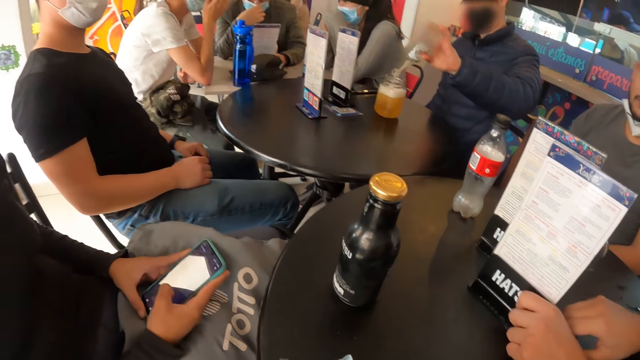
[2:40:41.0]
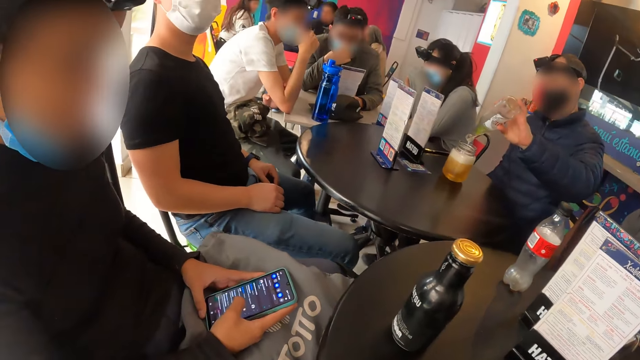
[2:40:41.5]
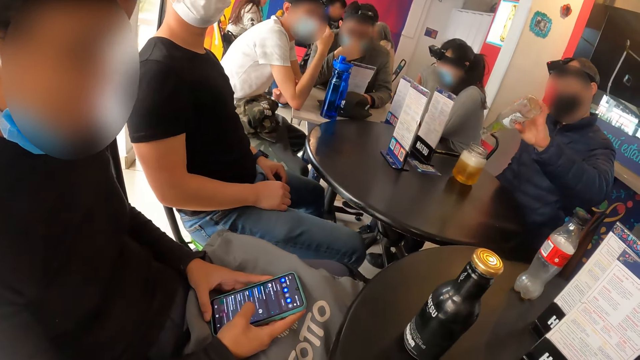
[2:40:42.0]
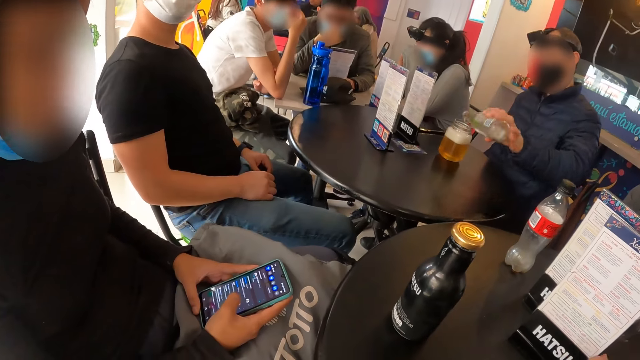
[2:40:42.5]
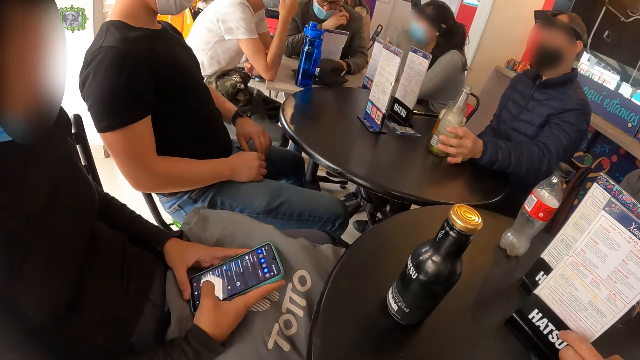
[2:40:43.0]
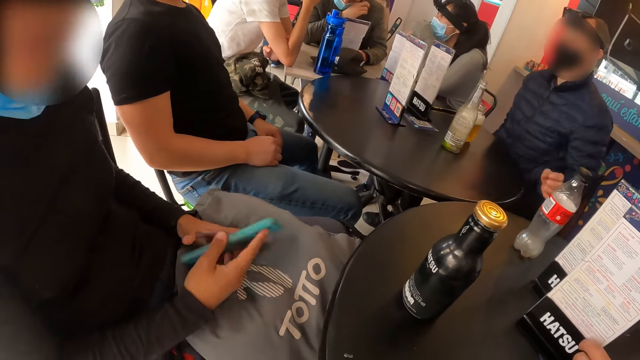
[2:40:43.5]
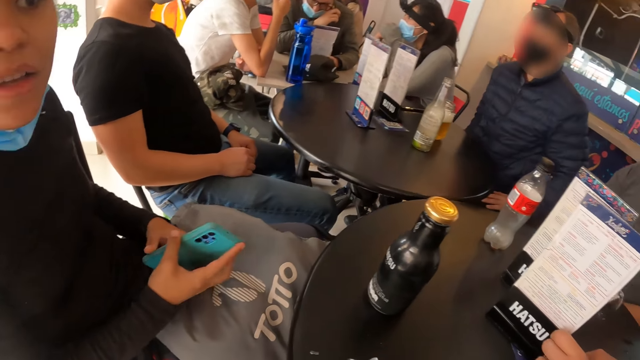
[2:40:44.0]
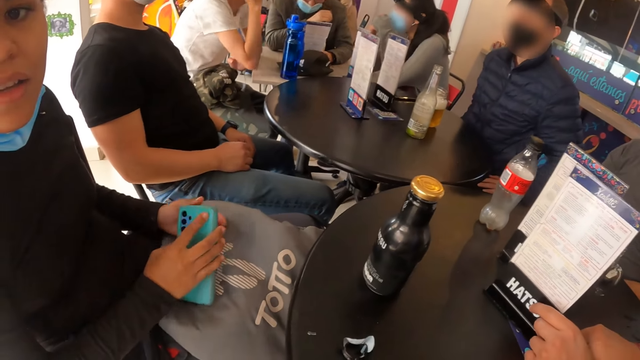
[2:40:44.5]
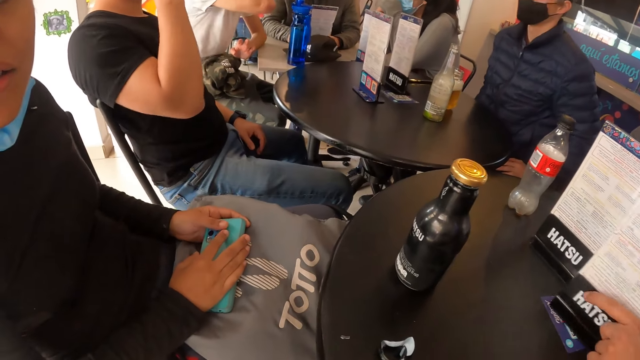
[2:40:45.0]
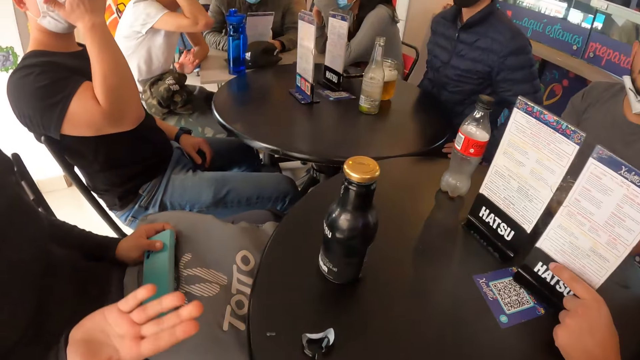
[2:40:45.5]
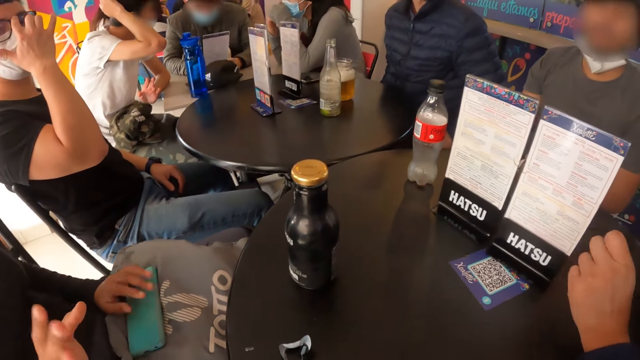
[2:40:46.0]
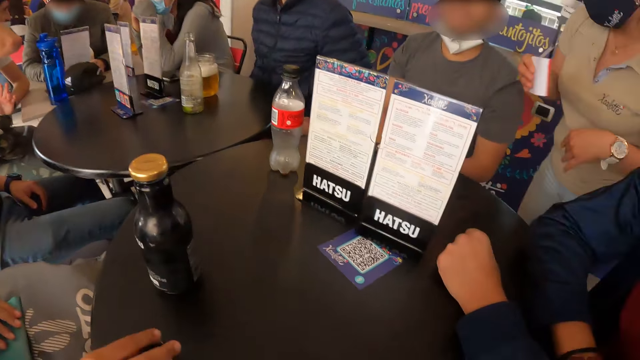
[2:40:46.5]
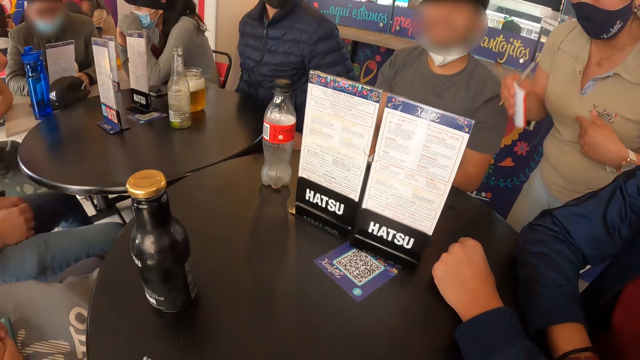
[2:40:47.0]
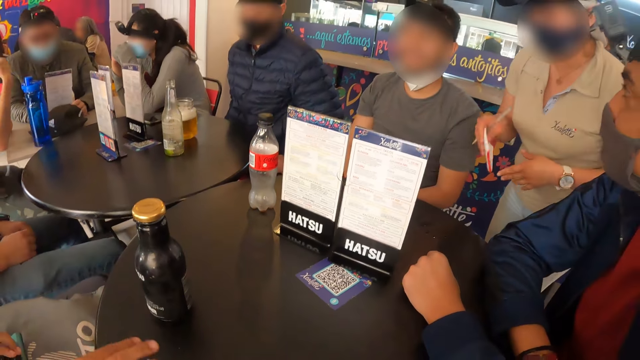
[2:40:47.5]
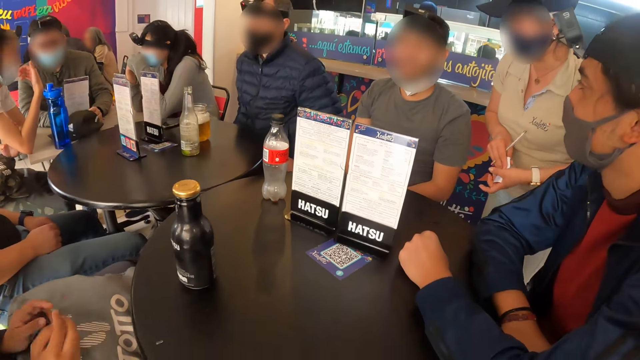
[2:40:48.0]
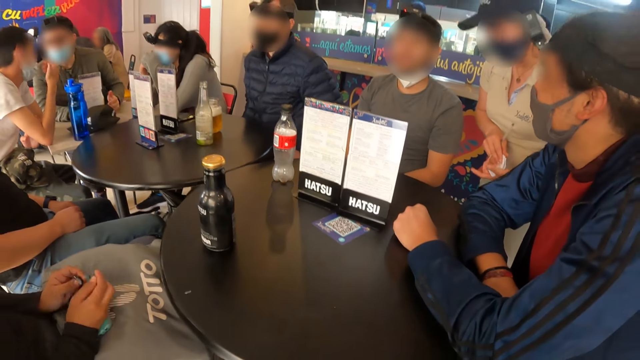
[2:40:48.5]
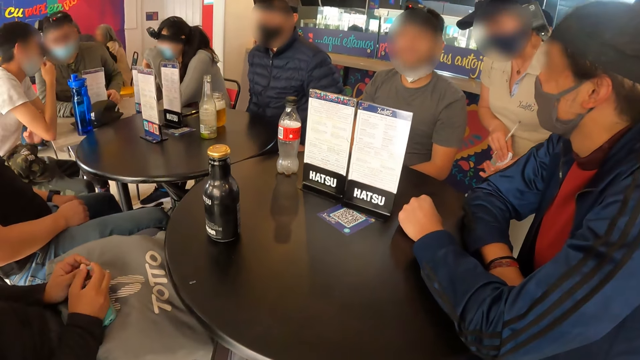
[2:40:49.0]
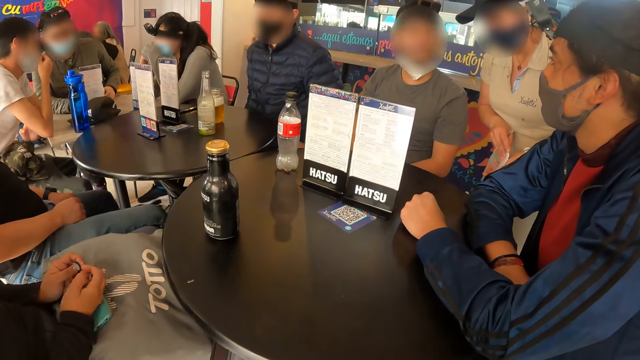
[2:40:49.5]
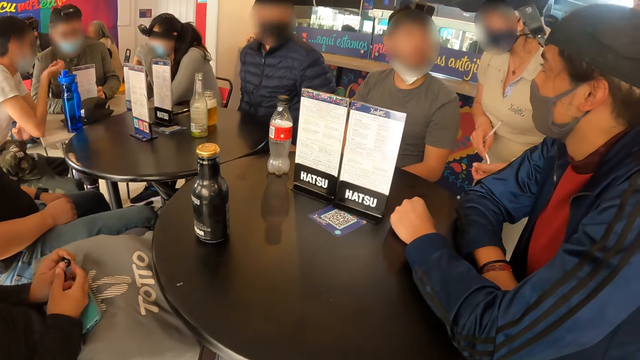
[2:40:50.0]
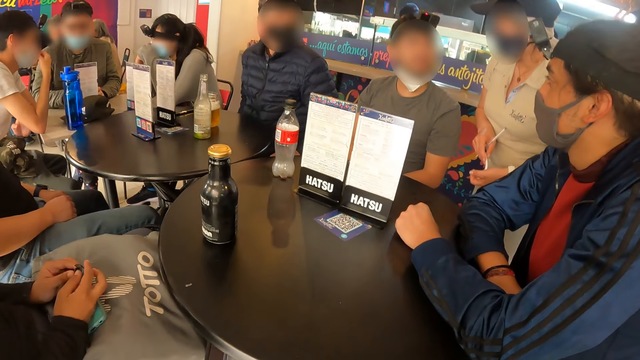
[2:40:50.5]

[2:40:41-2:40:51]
The woman operates the phone in both hands. The man drops the bottle of drink in his left hand on the table. The woman looks around and drops the phone in her right hand on the grey bag on her lap. The waitress gestures with both hands. The camera wearer looks around.

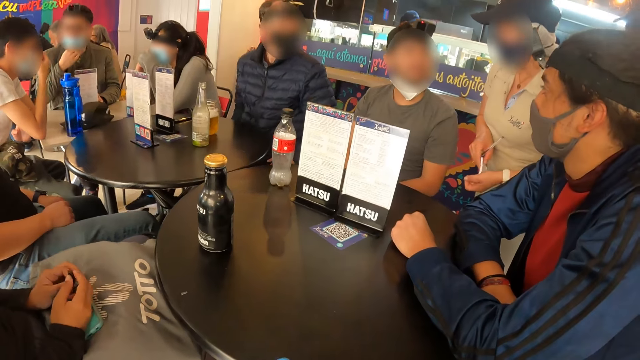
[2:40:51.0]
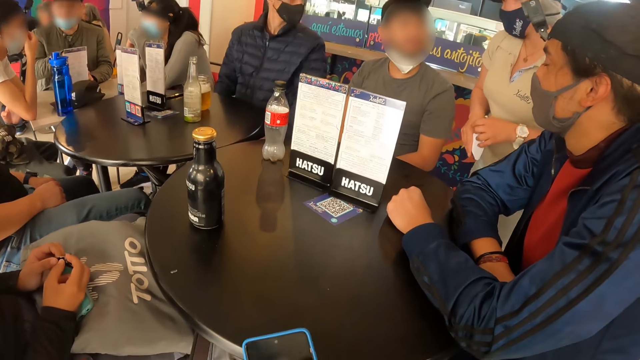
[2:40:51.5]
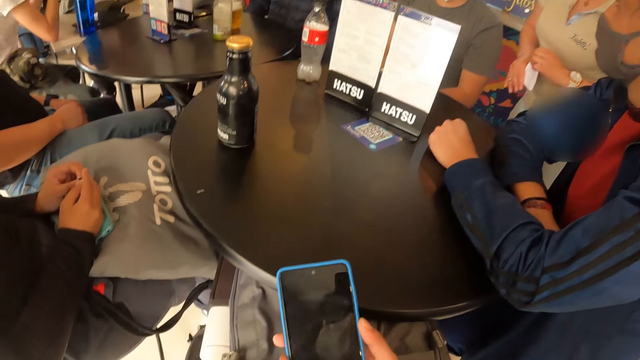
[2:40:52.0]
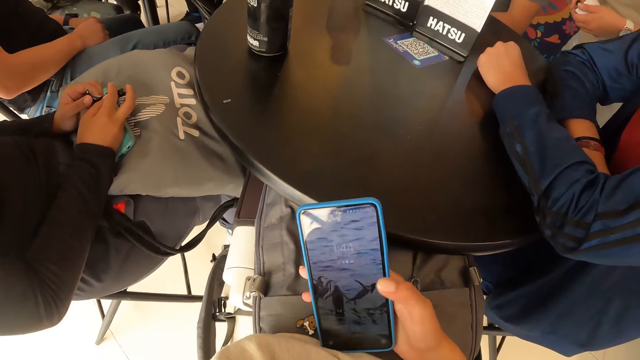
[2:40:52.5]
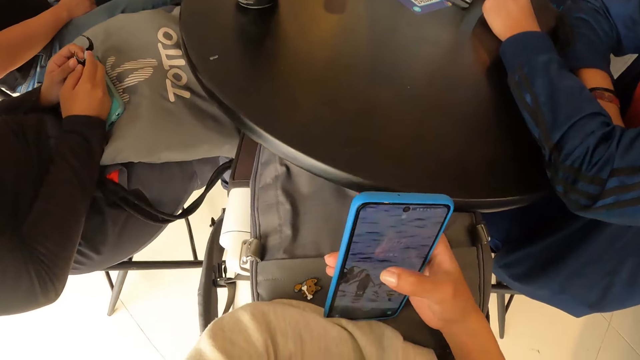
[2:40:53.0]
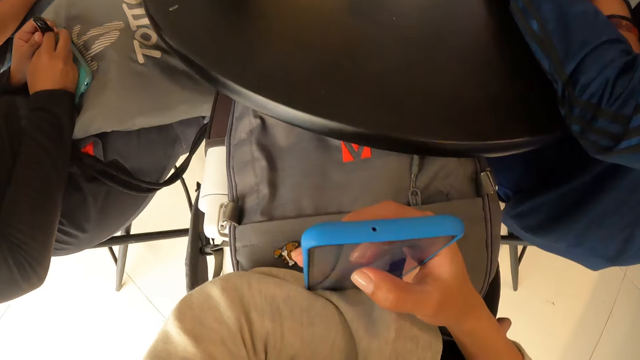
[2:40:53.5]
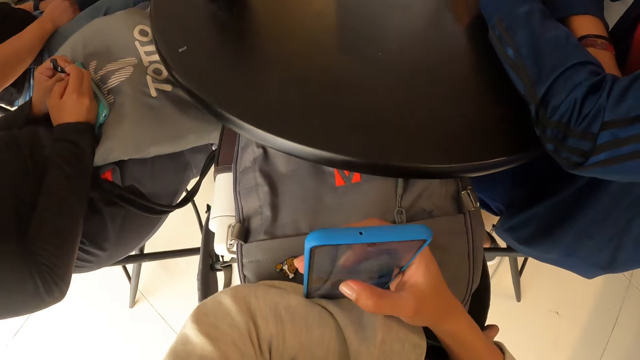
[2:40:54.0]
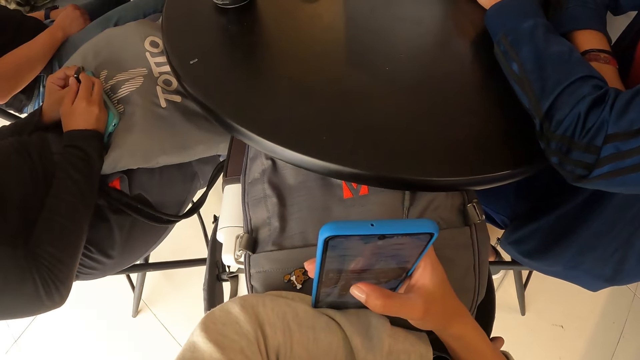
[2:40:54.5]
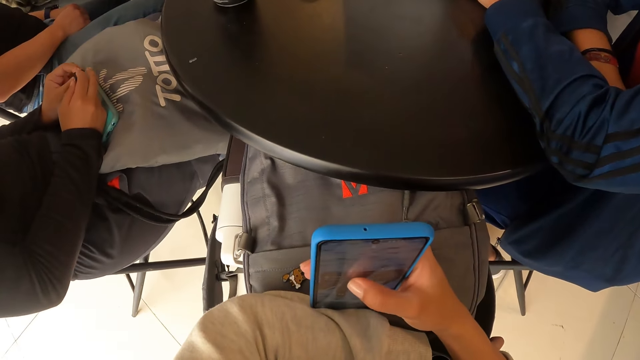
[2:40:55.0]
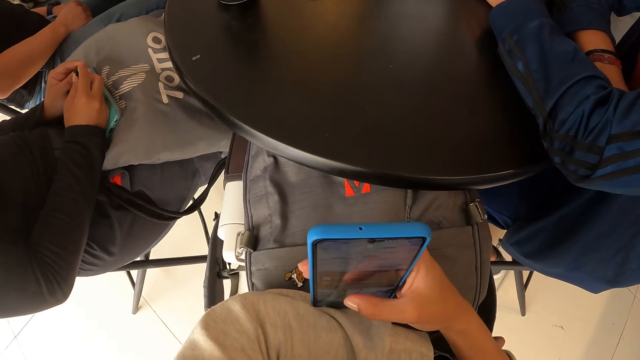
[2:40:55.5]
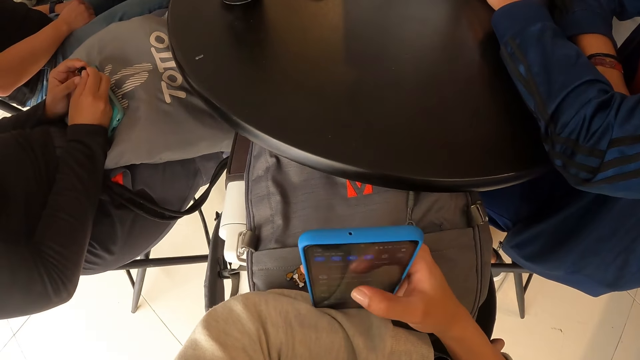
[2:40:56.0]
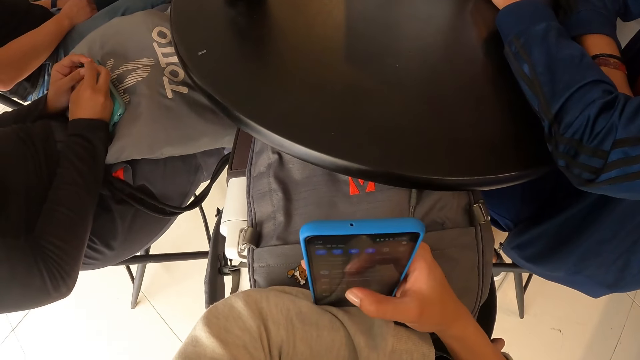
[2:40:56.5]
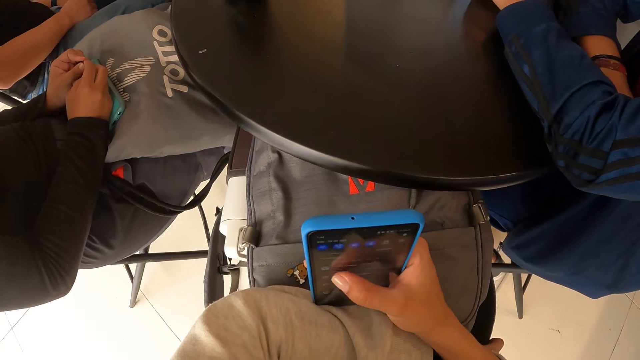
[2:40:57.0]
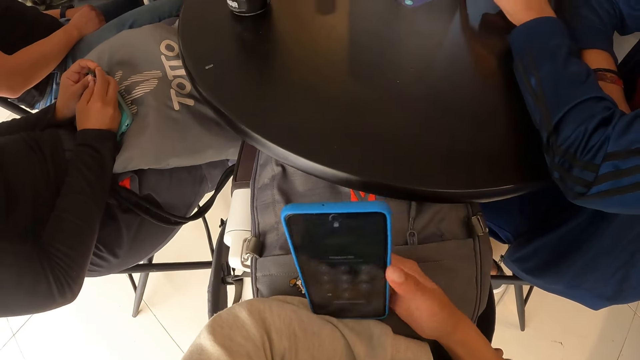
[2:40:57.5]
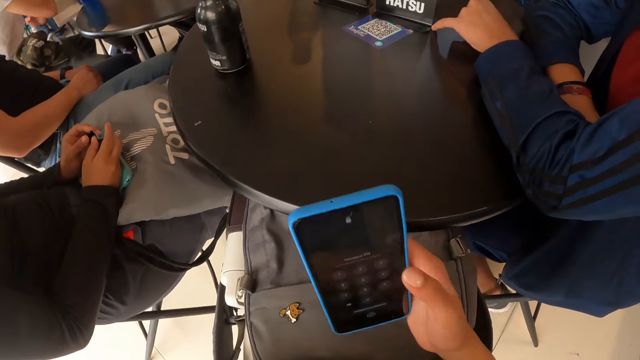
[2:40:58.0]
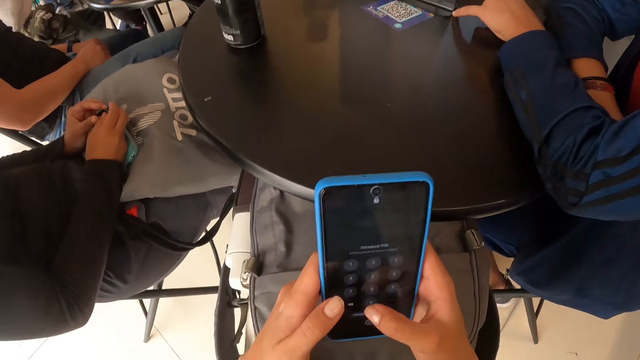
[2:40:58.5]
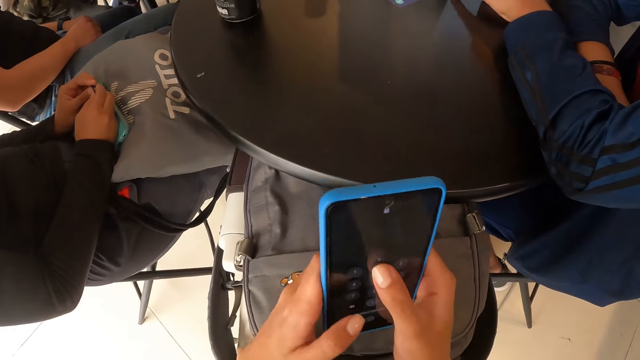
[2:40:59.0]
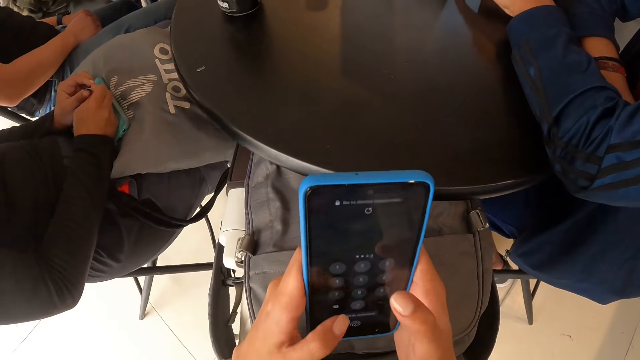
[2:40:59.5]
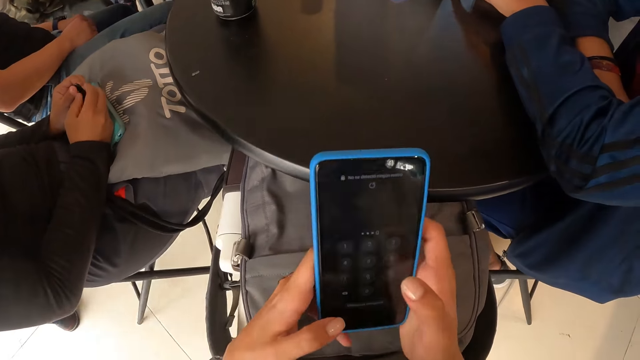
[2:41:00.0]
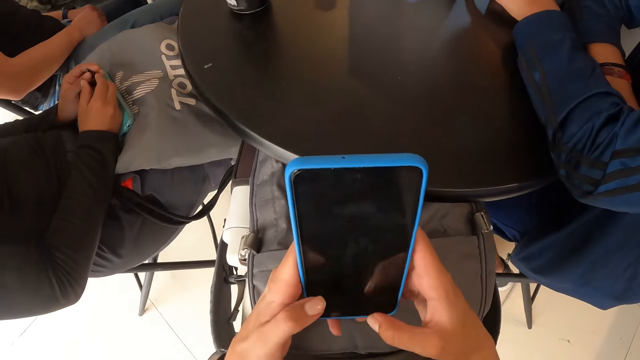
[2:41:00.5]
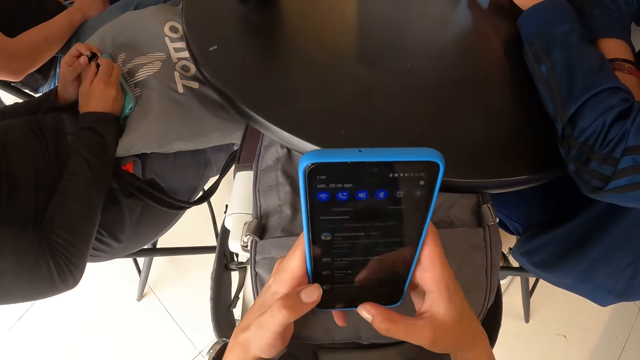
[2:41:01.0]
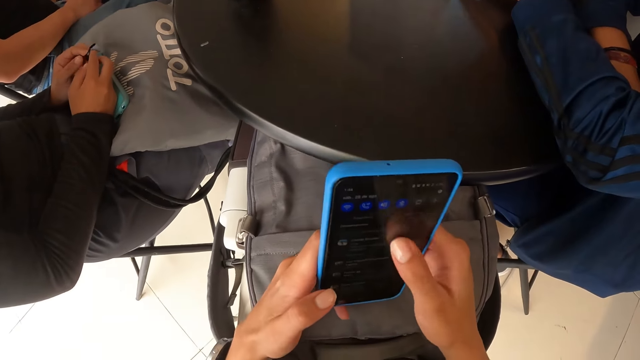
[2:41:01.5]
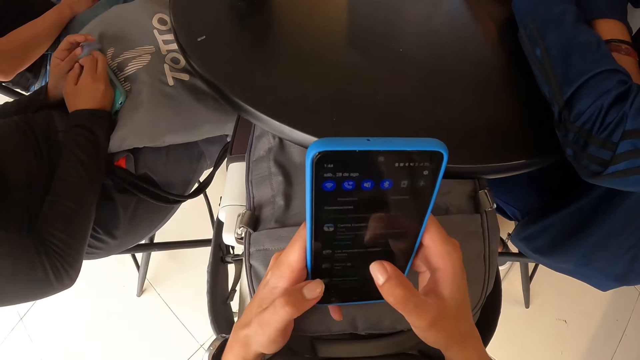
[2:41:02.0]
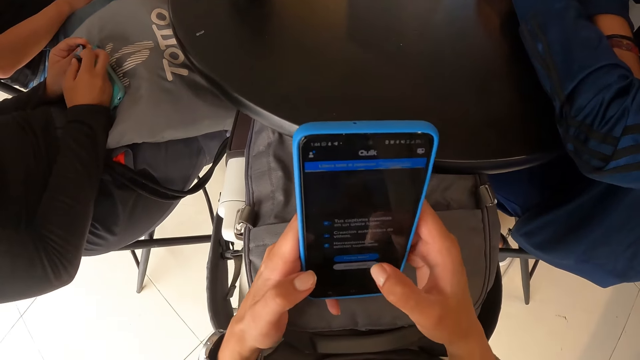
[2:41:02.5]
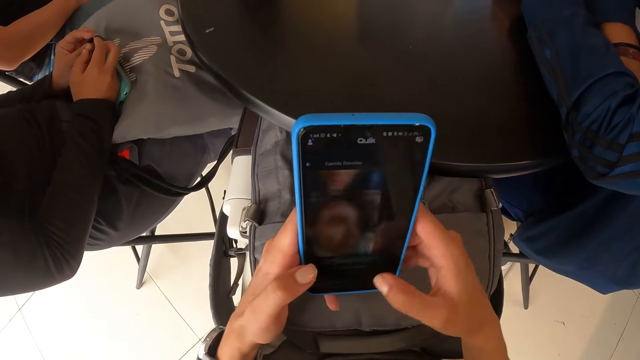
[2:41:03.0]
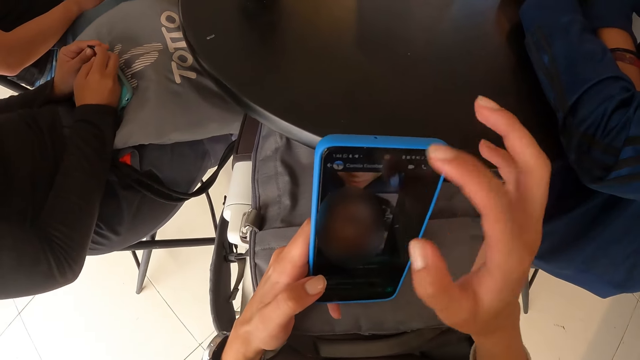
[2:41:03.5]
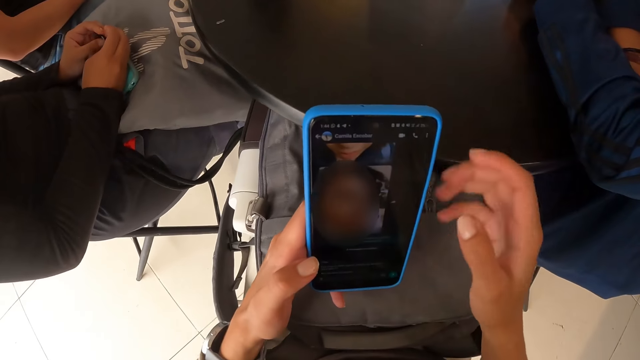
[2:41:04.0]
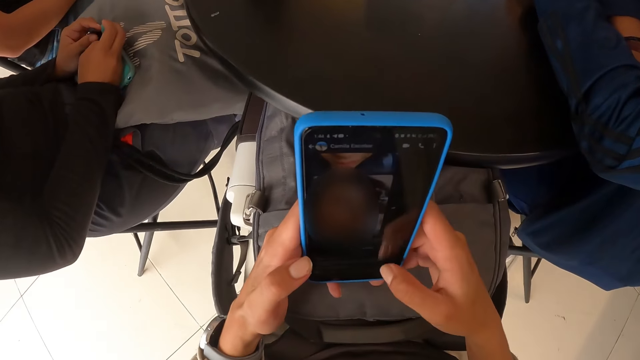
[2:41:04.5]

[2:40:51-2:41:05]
The camera wearer holds a phone in her right hand. She operates the phone in her right hand. She operates the phone with both hands.
